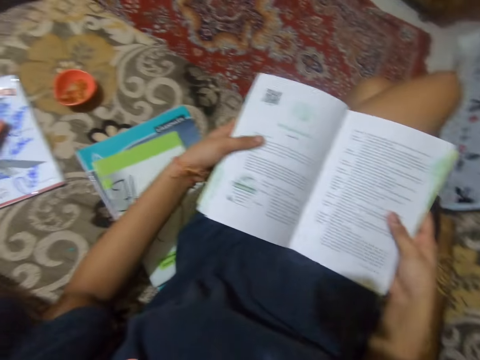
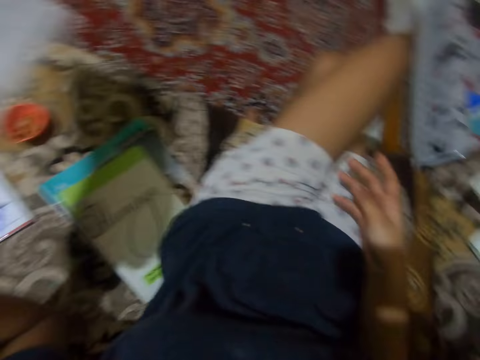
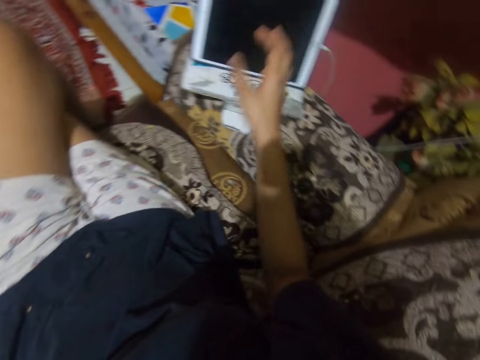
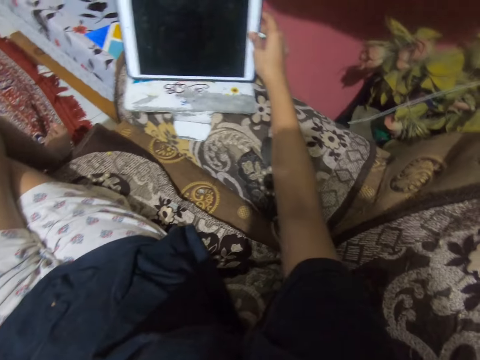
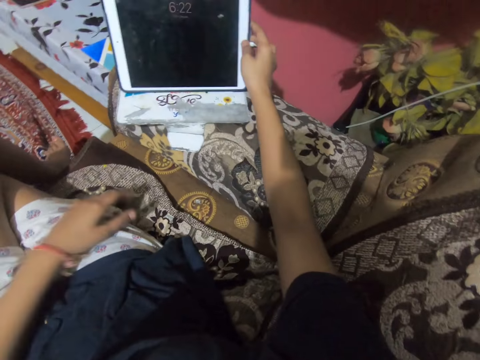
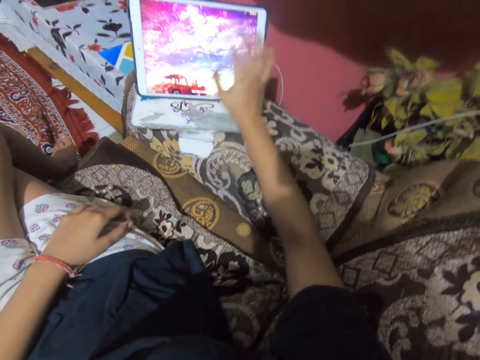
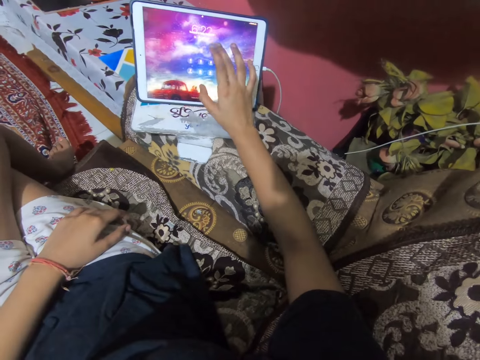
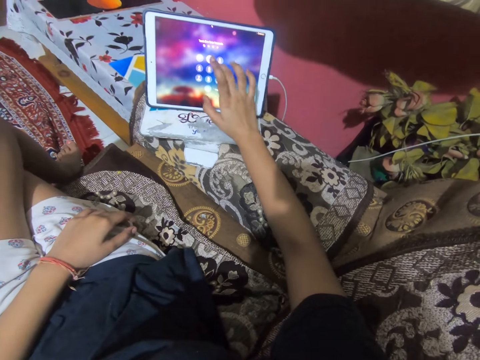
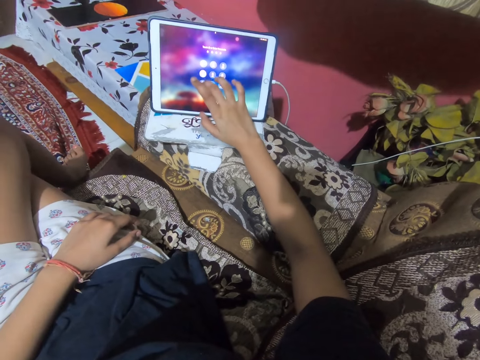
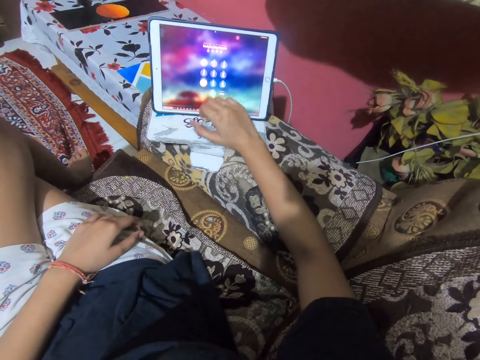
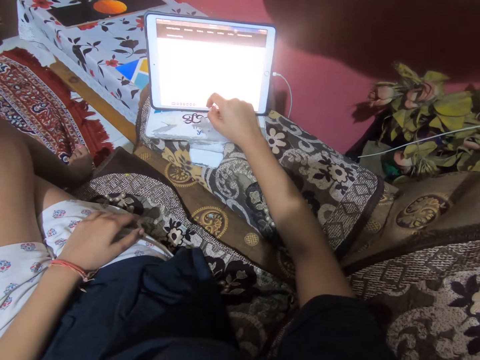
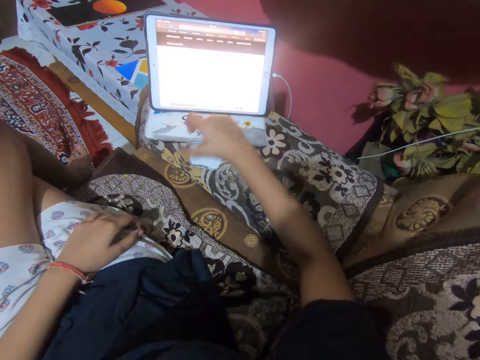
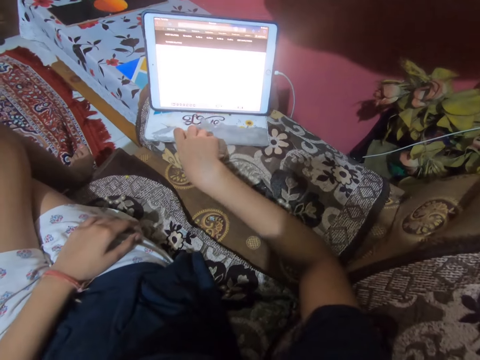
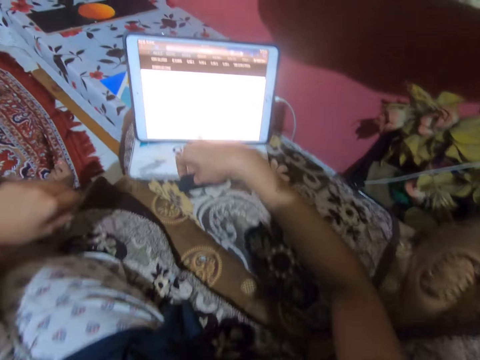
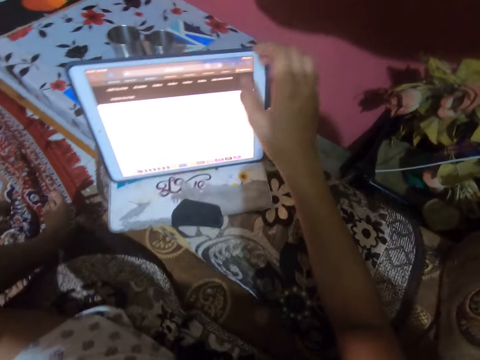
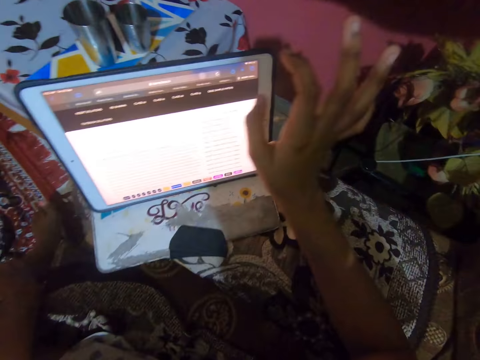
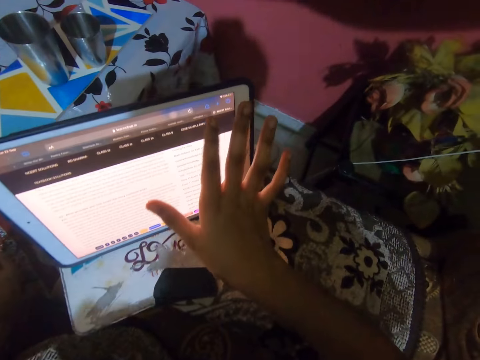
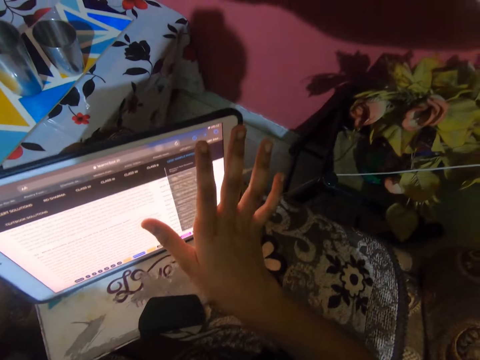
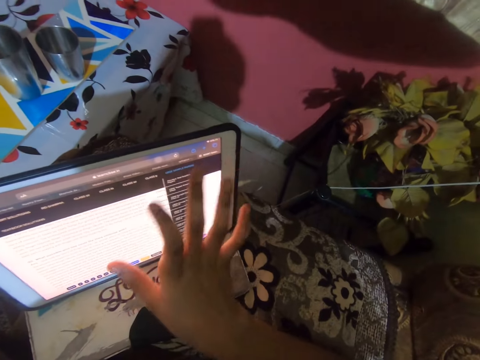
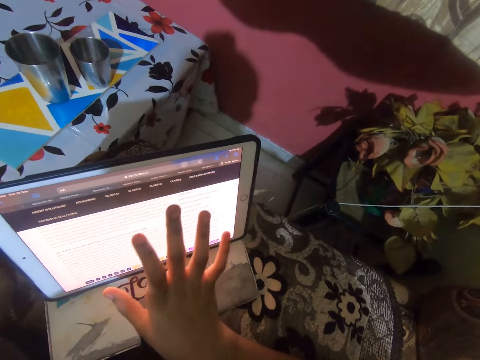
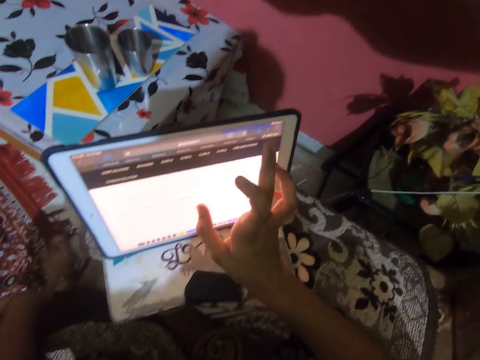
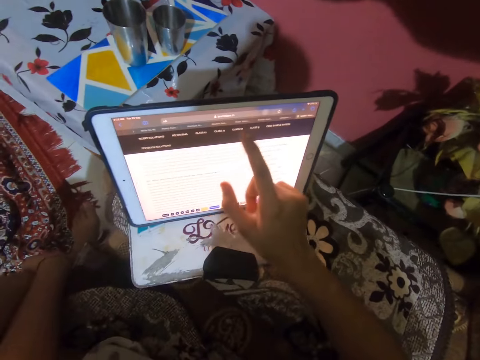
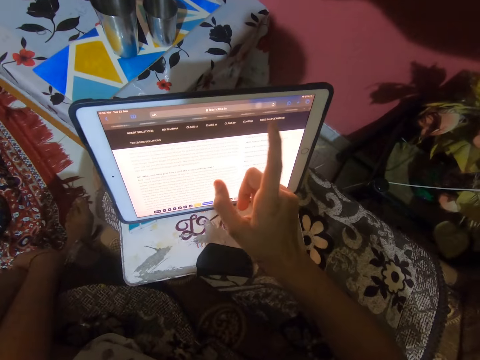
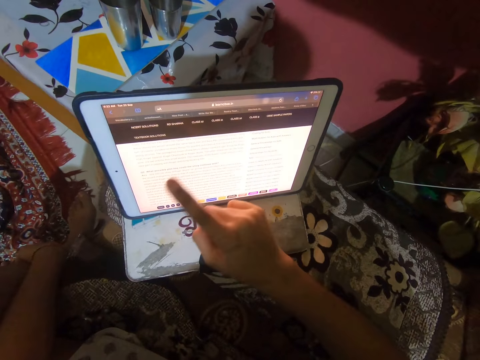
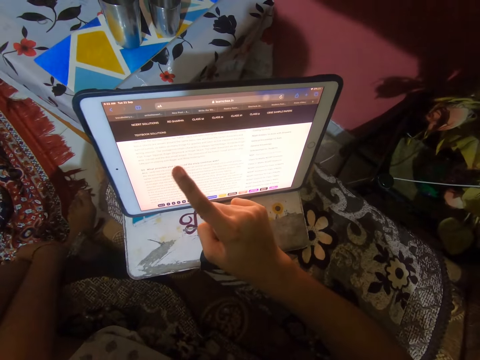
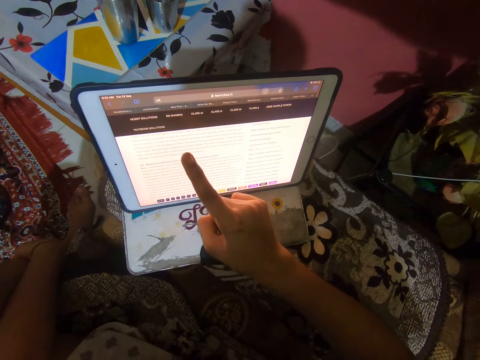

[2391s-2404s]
The camera wearer looks at the book. She drops the book on the sofa. She presses a button on an iPad with her right thumb. She puts on the tablet. She taps onscreen buttons on the iPad with her right hand. She uses the tablet. She turns over a pouch flap. She taps the iPad screen with her right fingers.

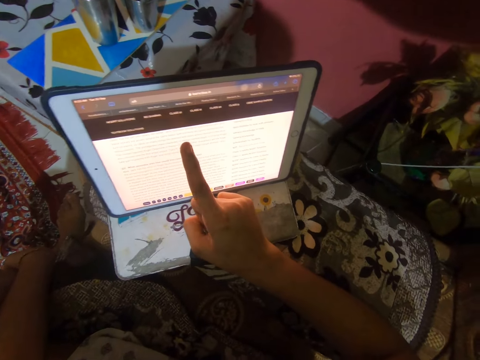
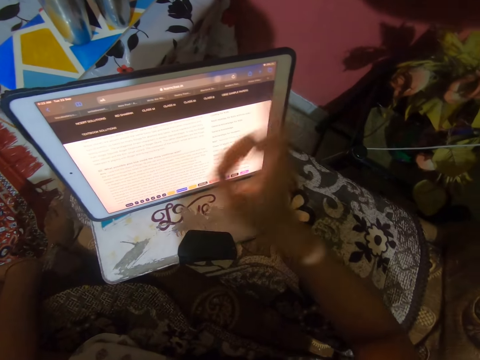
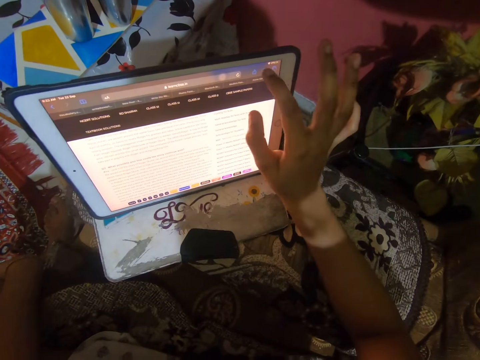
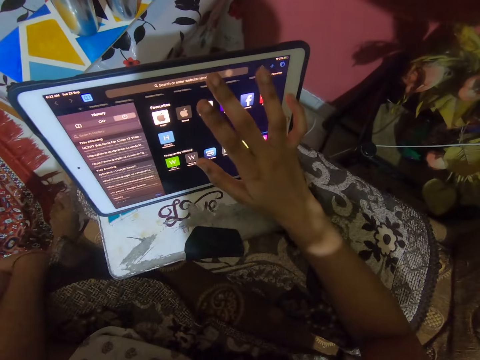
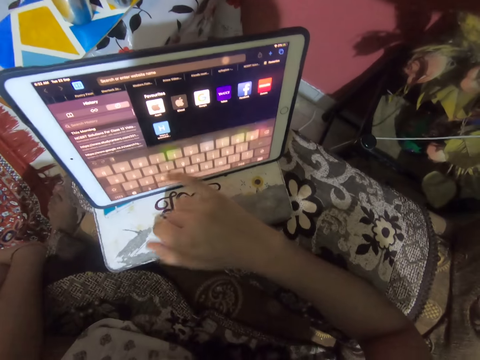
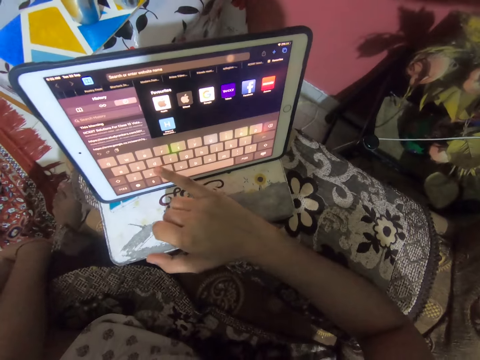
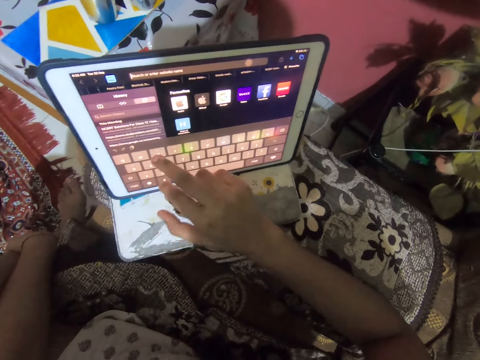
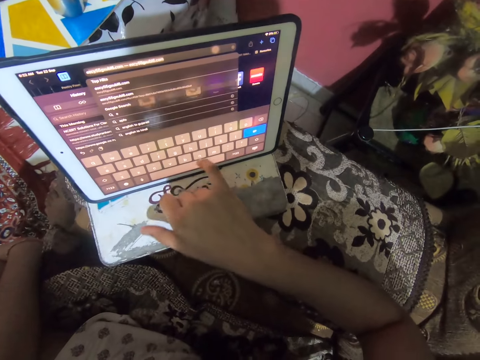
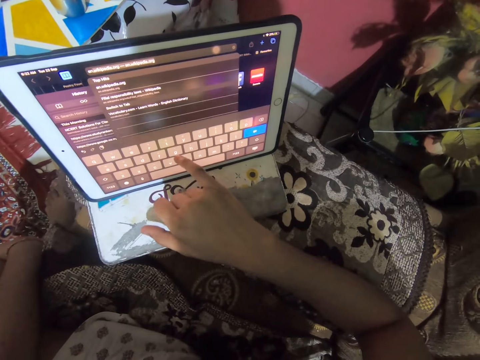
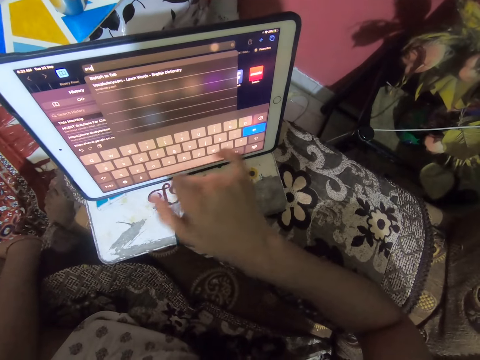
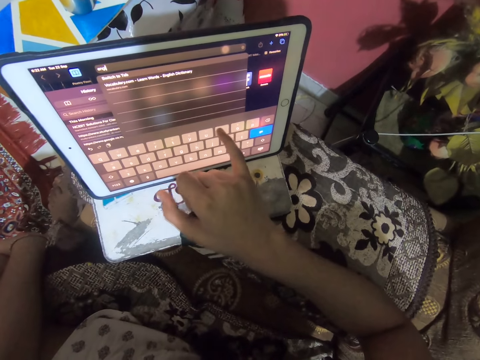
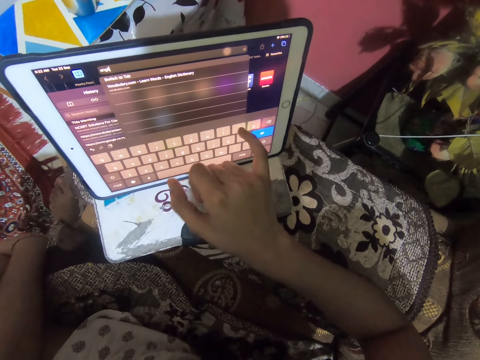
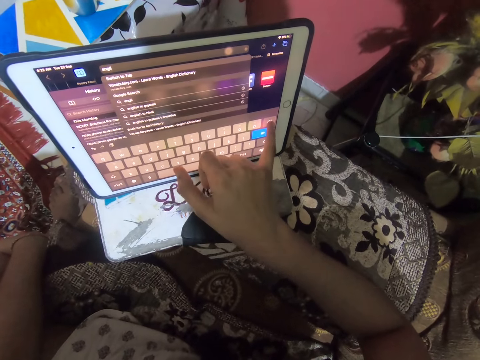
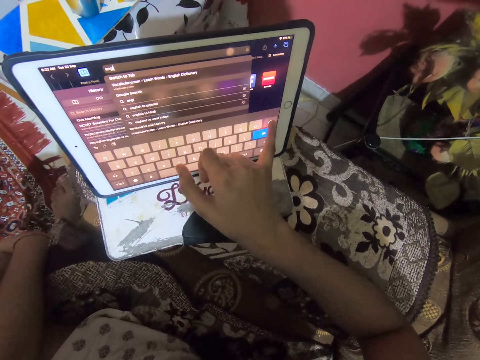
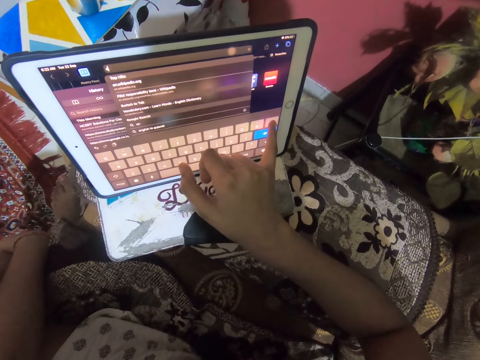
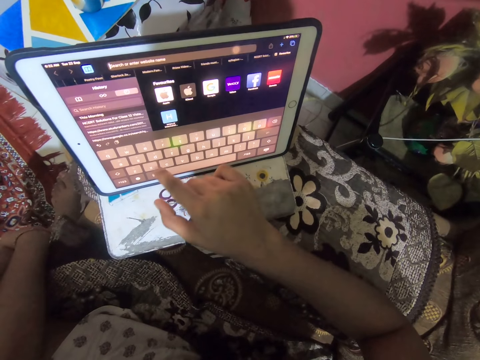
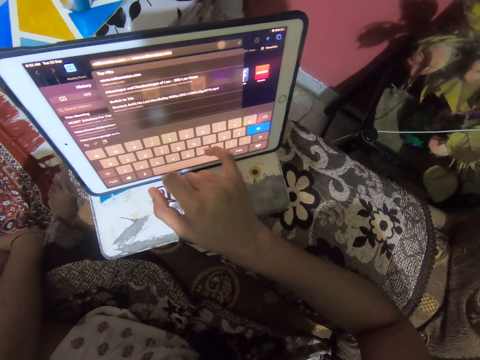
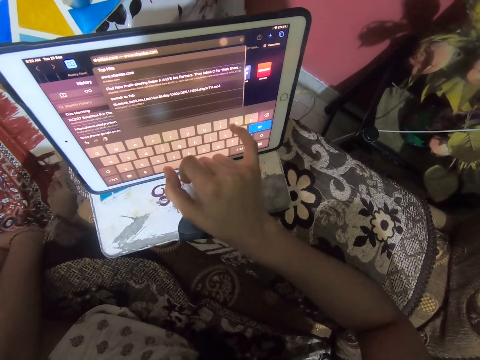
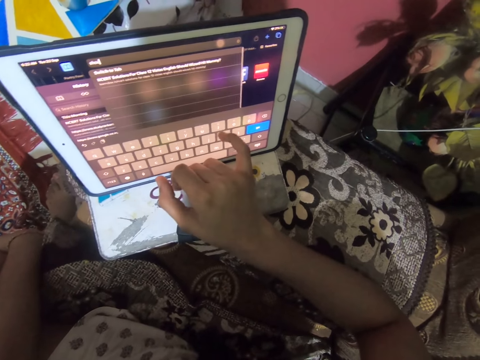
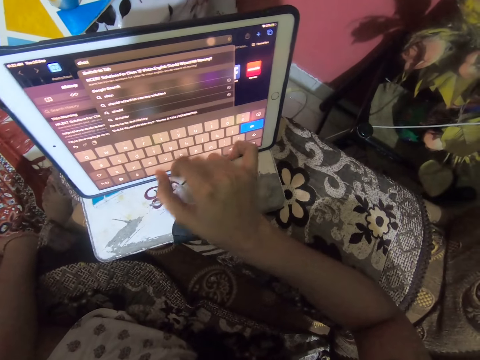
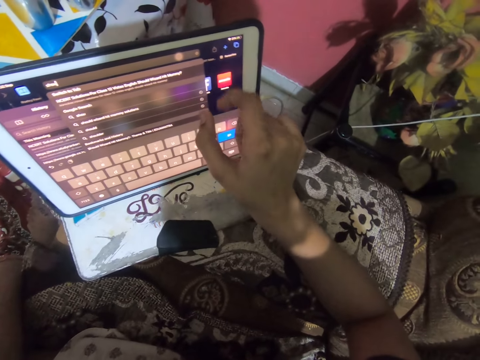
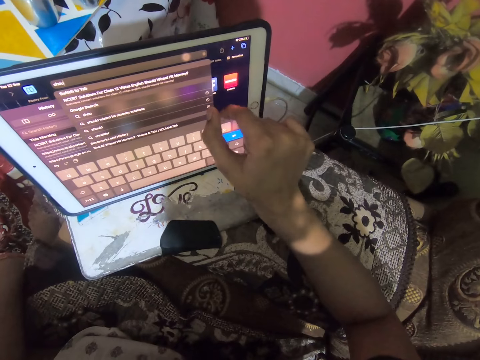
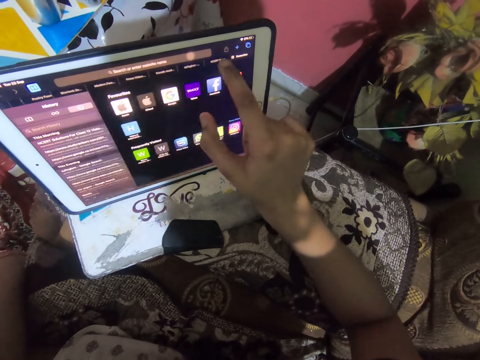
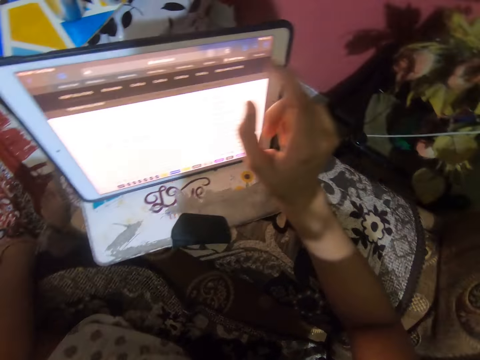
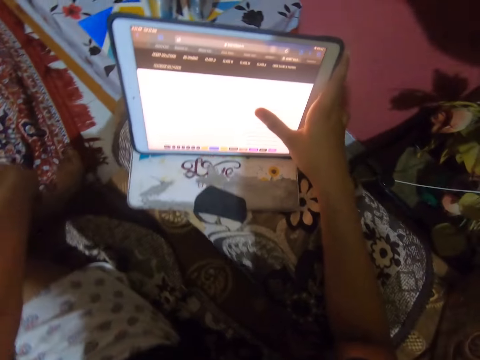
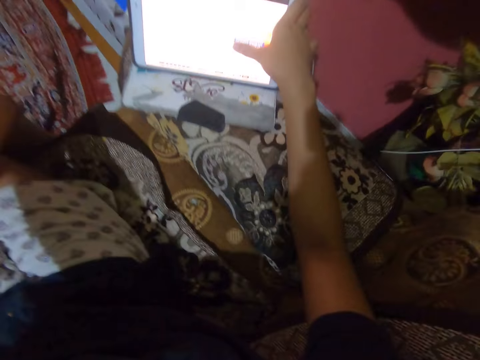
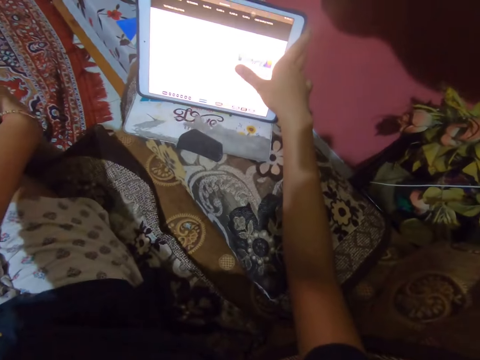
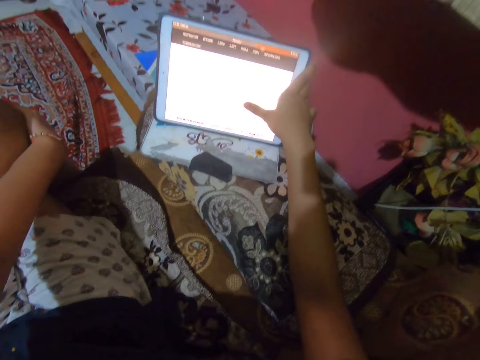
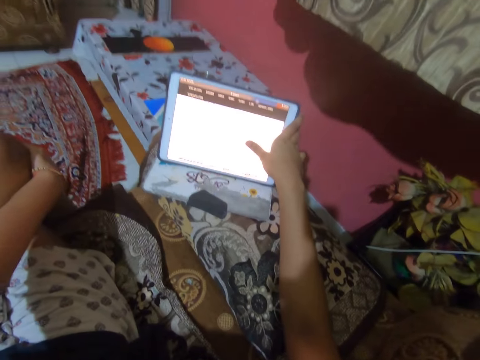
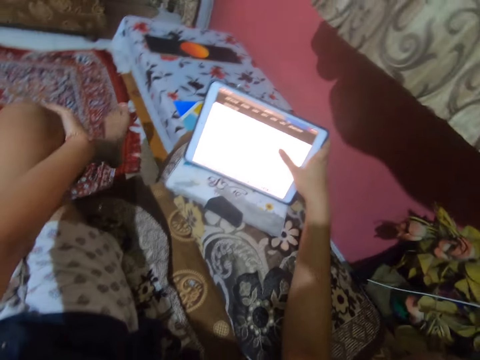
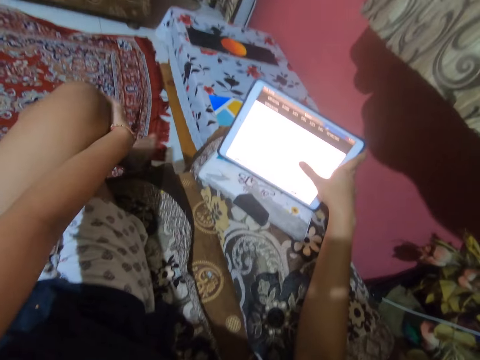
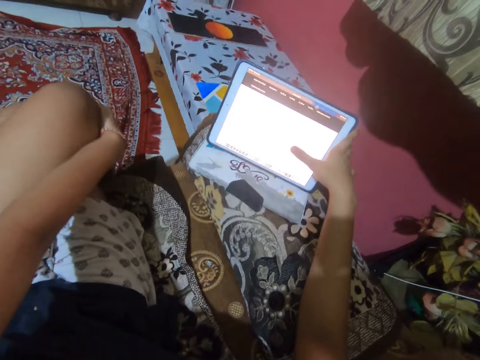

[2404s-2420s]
The camera wearer taps the onscreen keyboard with her right fingers. She slides through the iPad screen with her right thumb. She swings her left leg.
